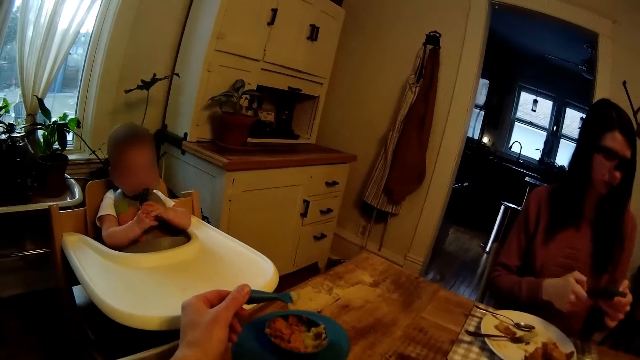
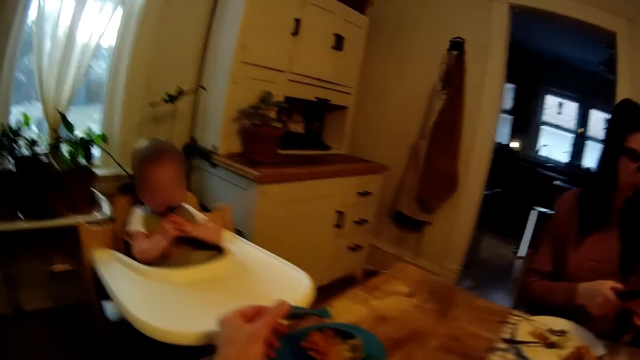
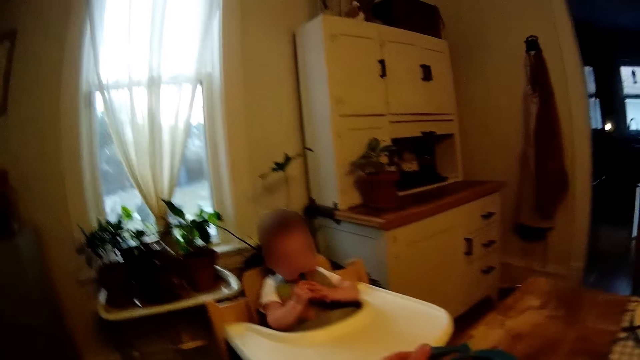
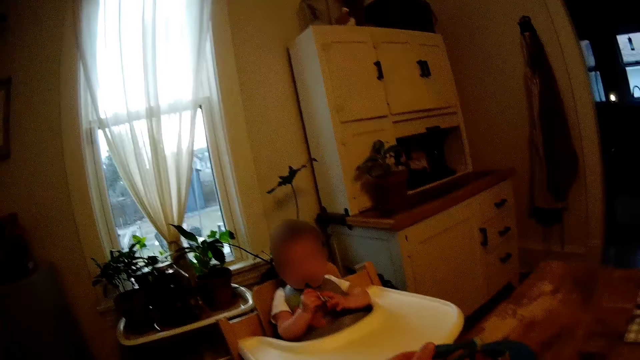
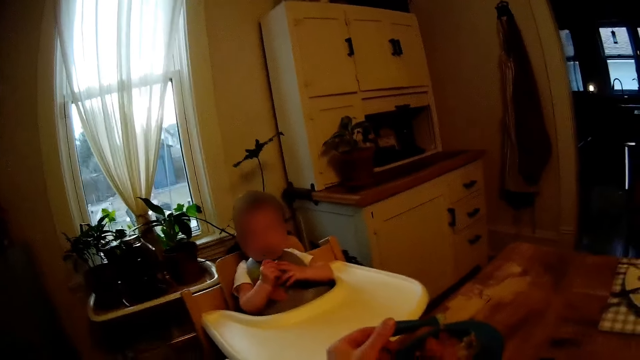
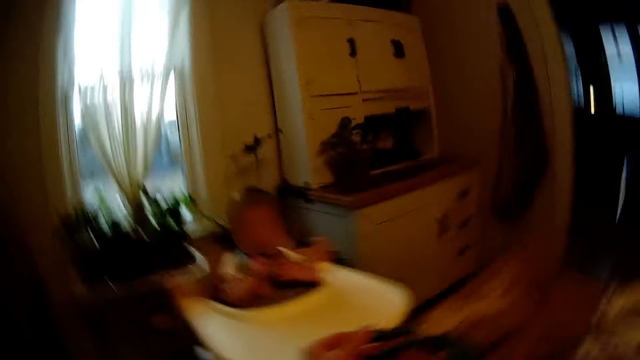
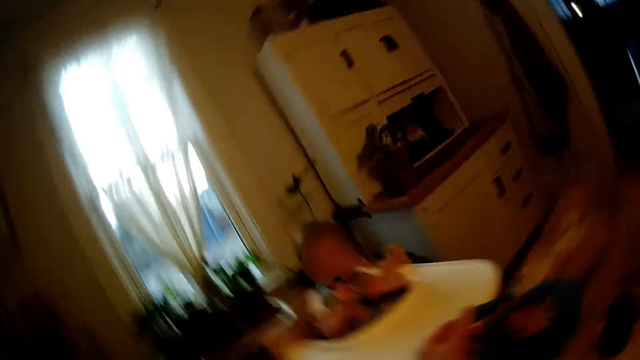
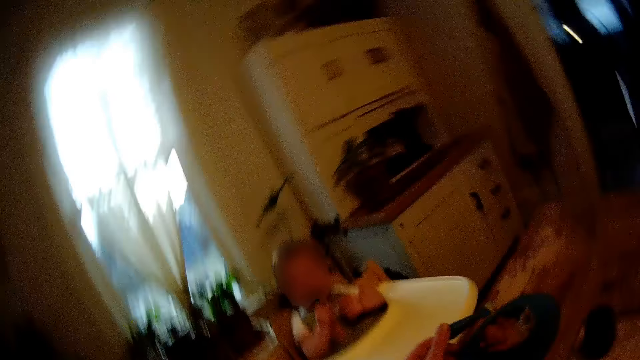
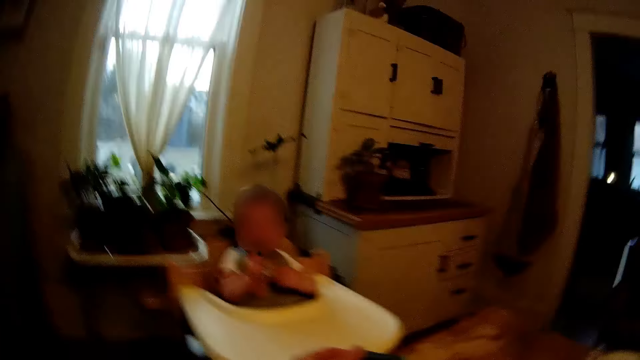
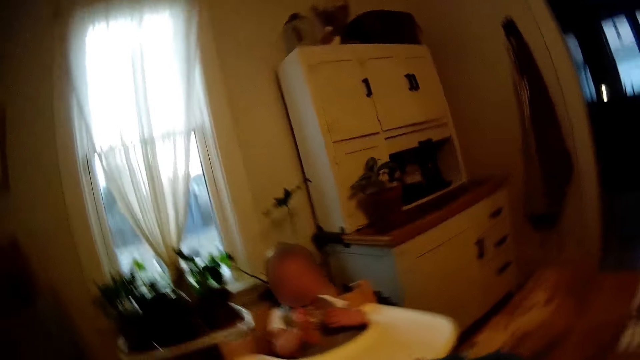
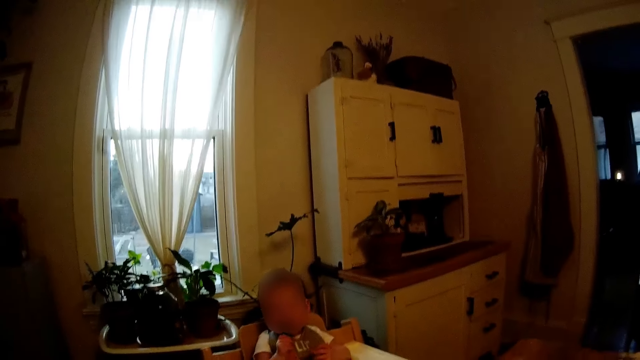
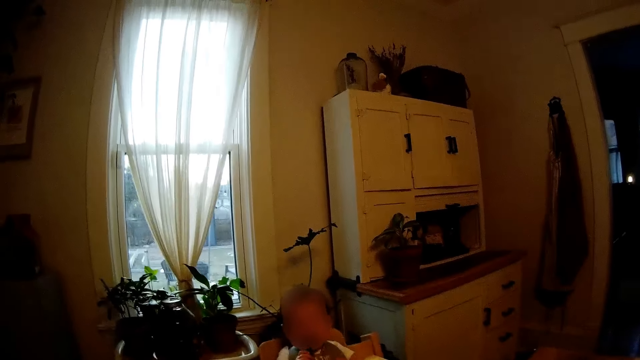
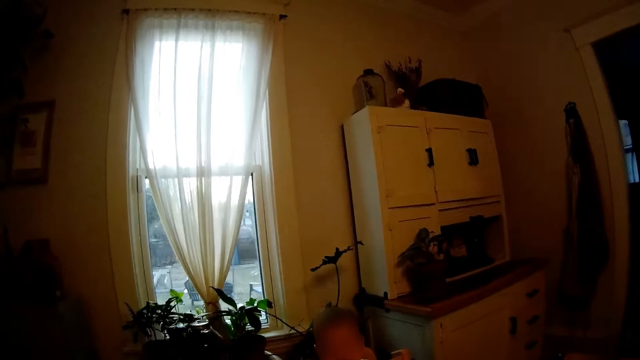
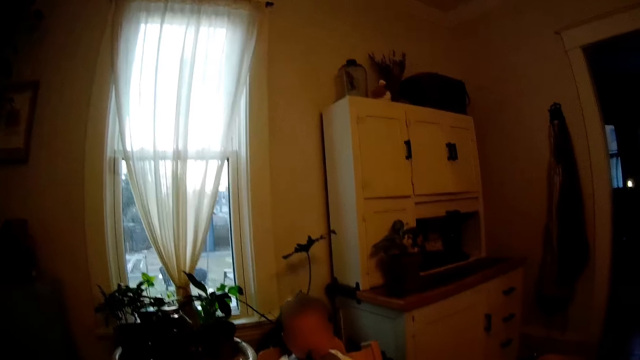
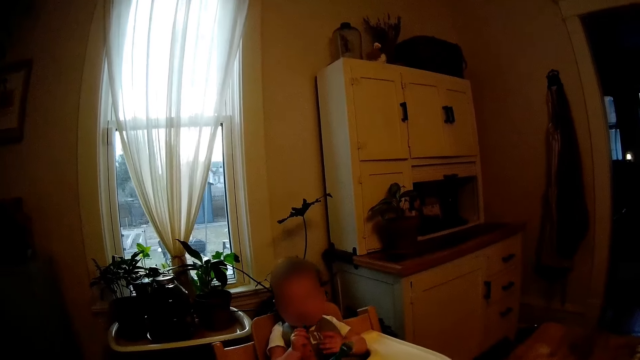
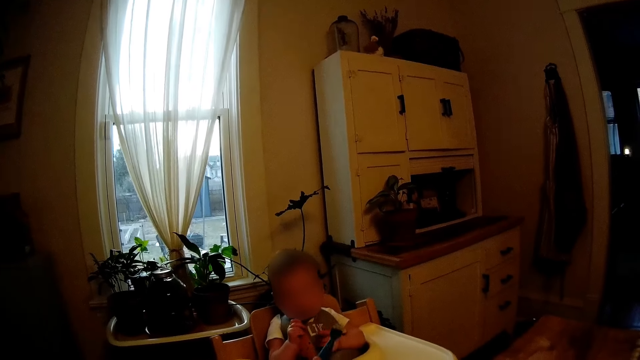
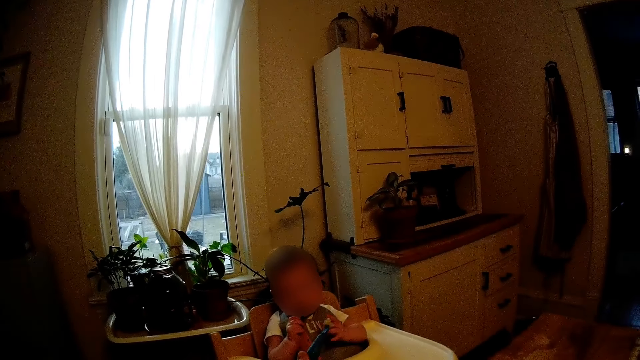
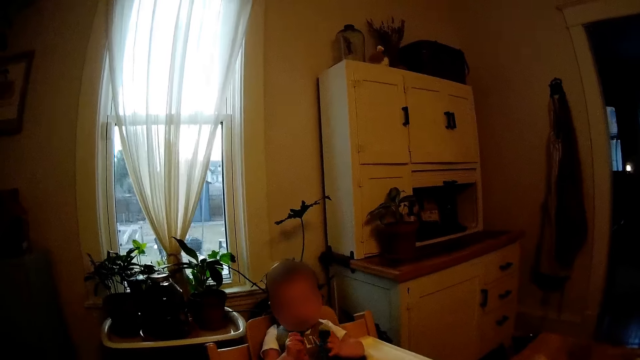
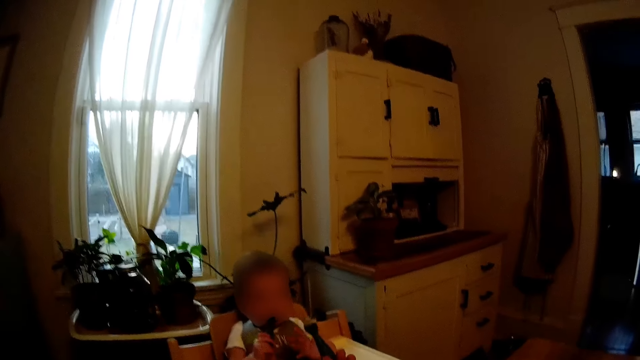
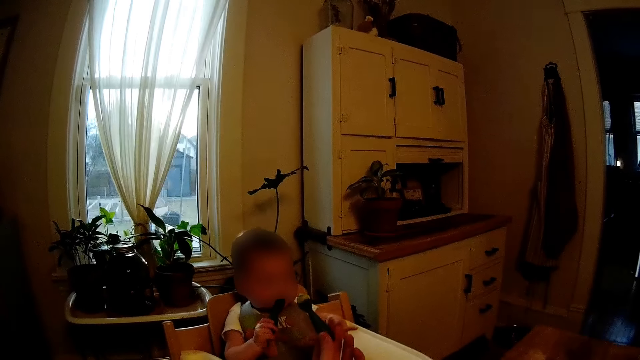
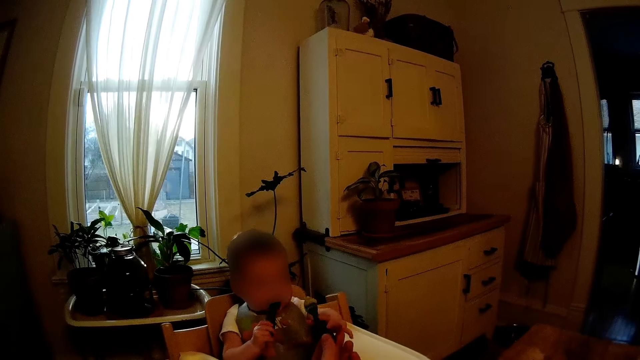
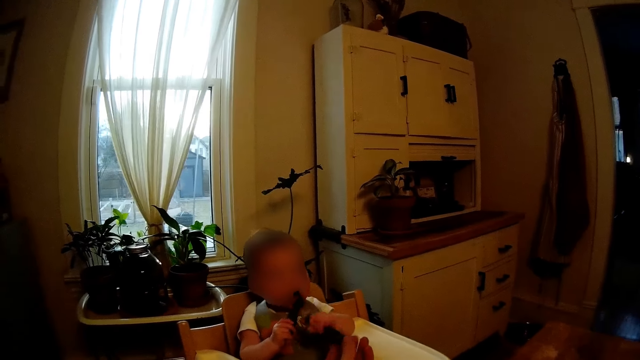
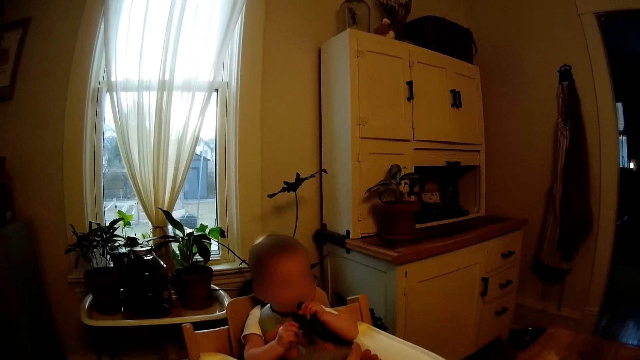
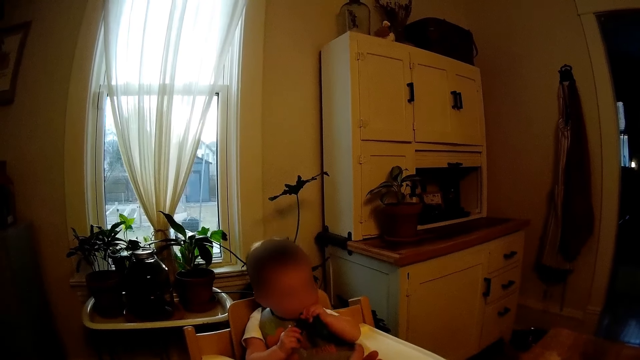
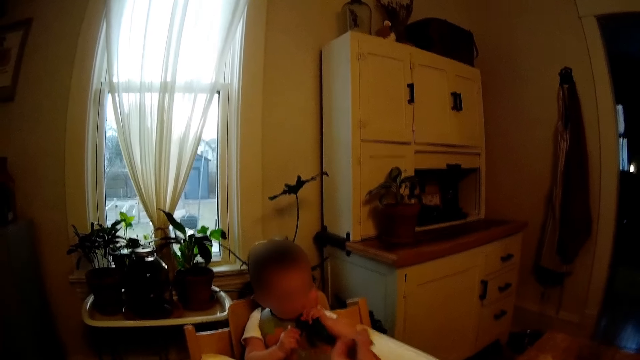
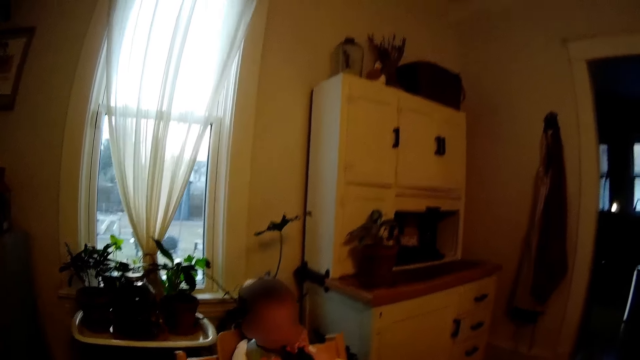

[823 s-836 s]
The camera wearer stares around. He interacts with a baby. He gives the baby the spoon of food in his left hand. The baby collects the spoon of food in the camera wearer's left hand with his right hand.

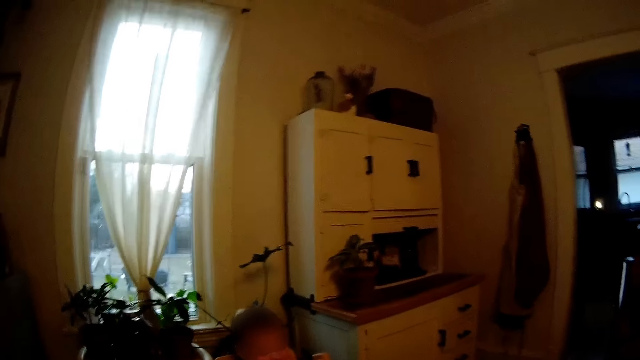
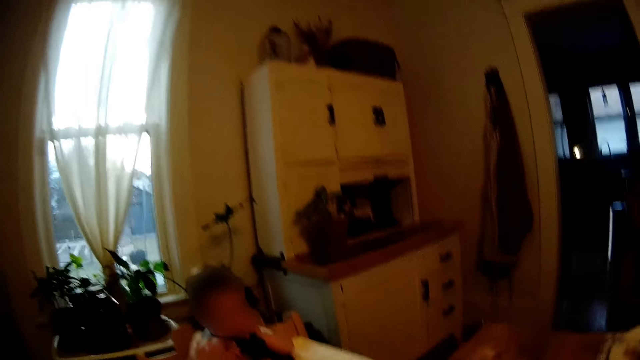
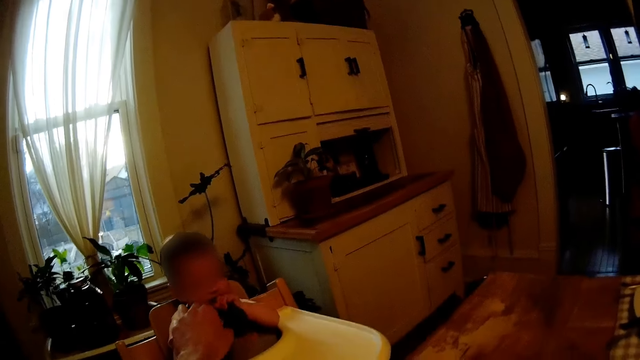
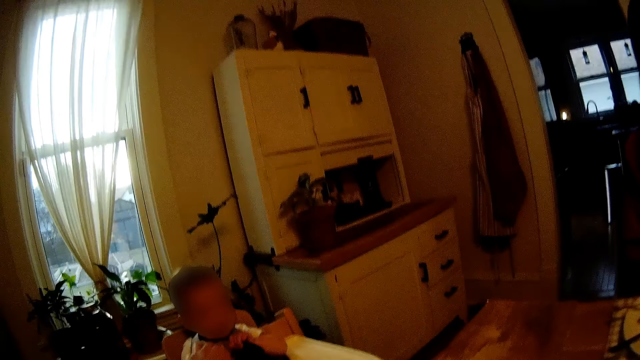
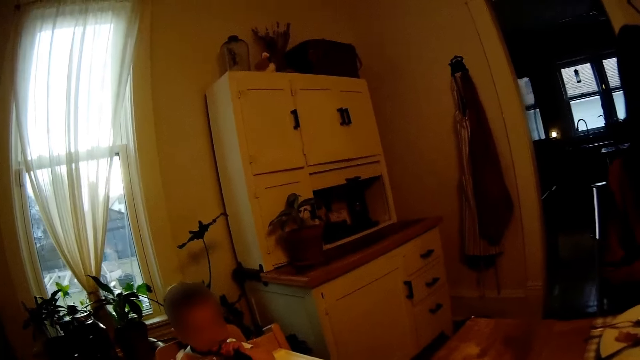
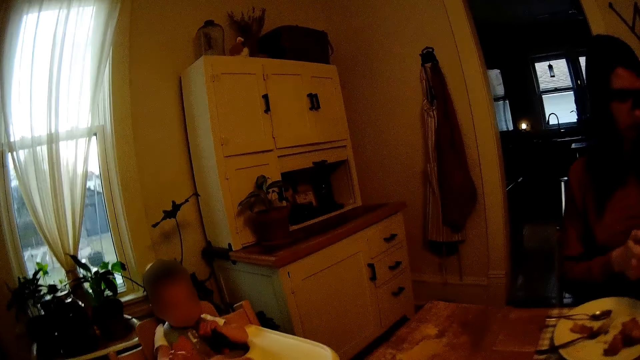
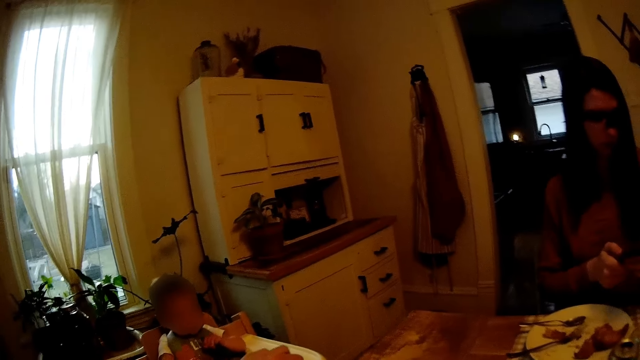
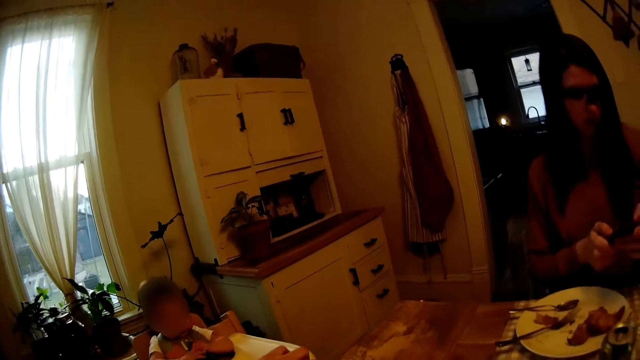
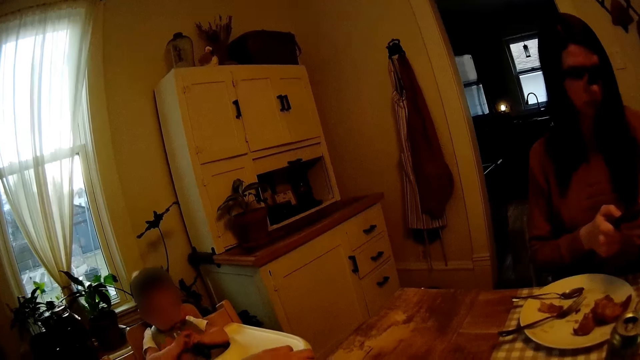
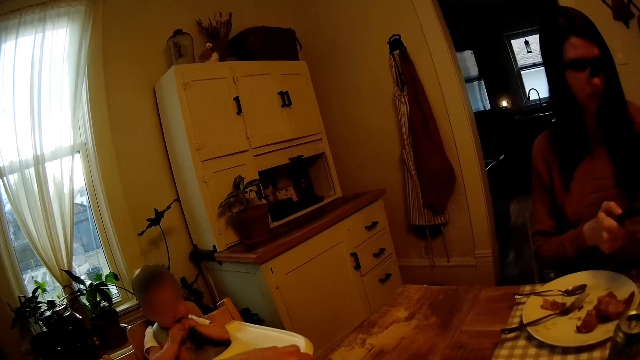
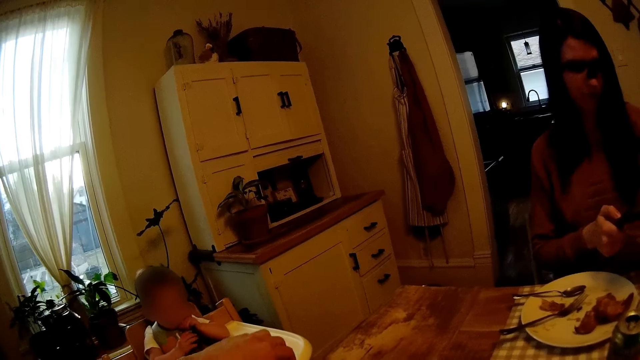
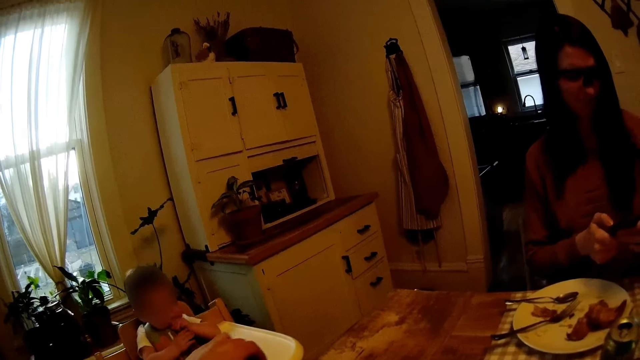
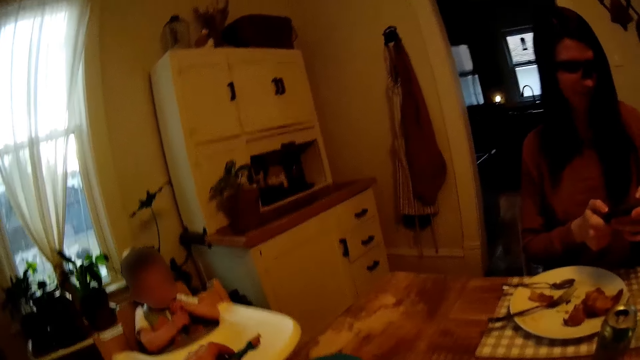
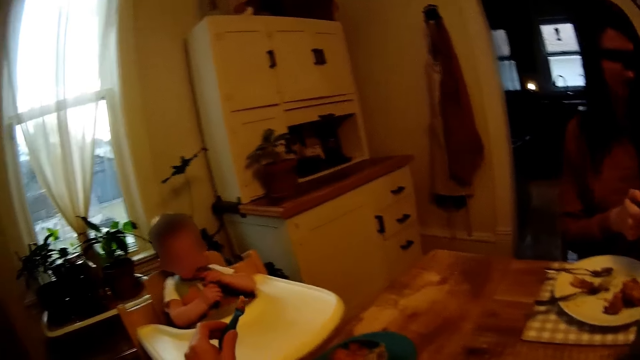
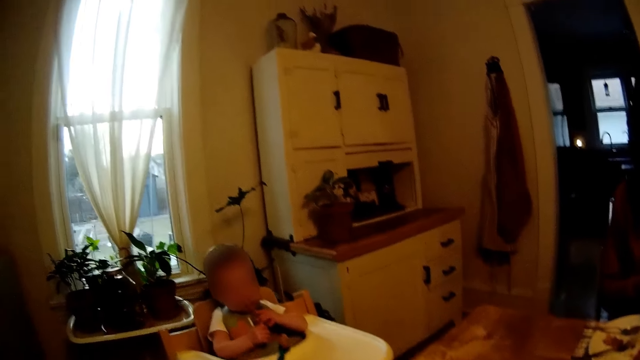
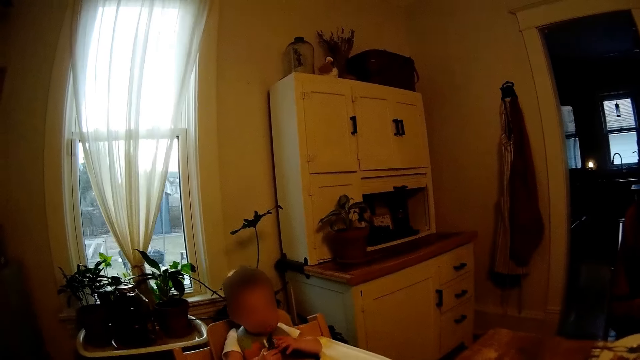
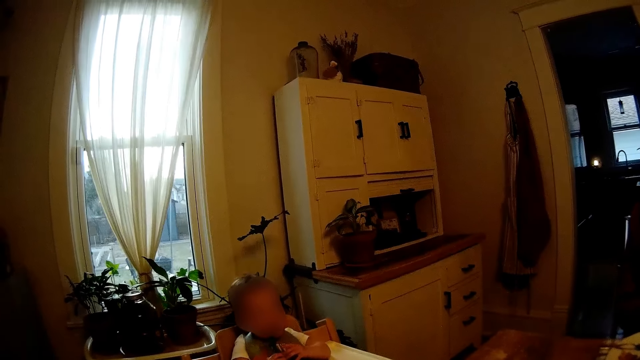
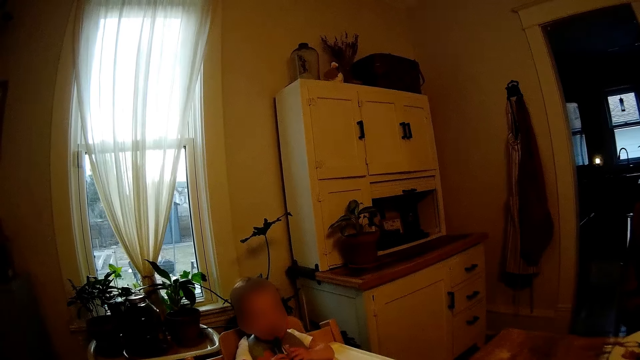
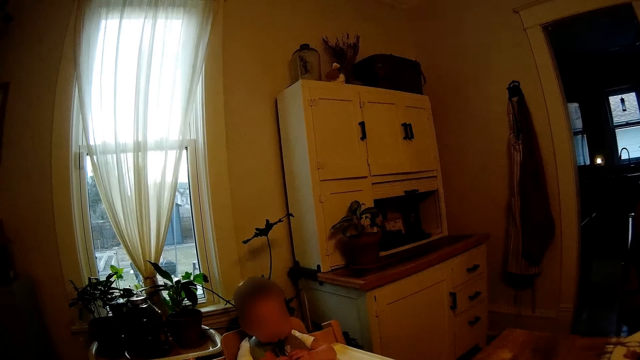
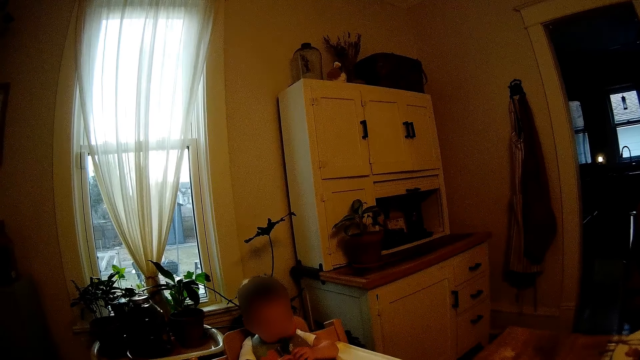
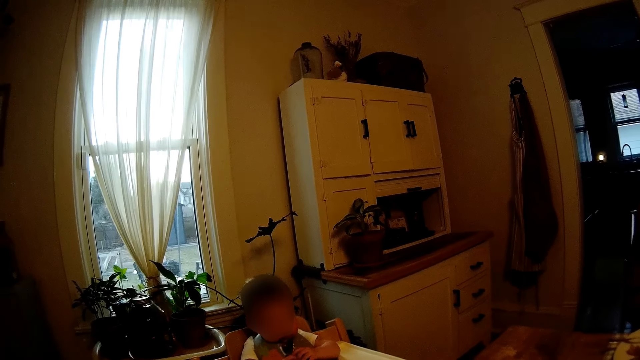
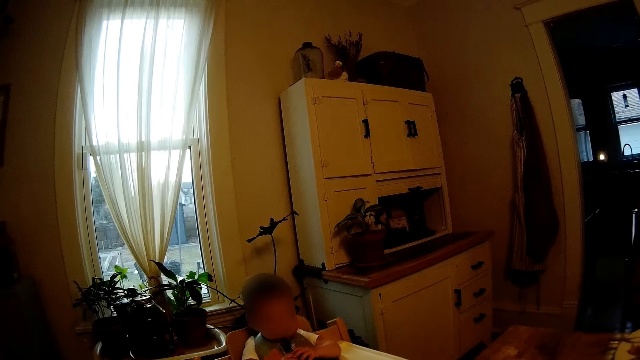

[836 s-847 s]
A baby plays with a spoon in his mouth. The camera wearer interacts with the baby. A woman operates a phone. The camera wearer gives the baby the spoon of food in his left hand.
